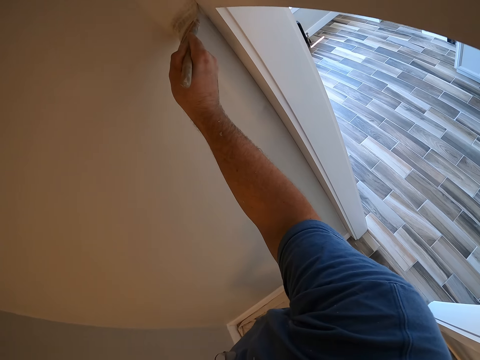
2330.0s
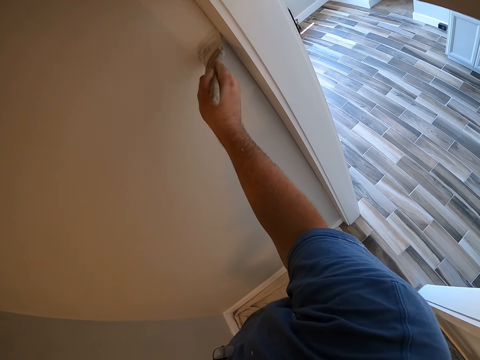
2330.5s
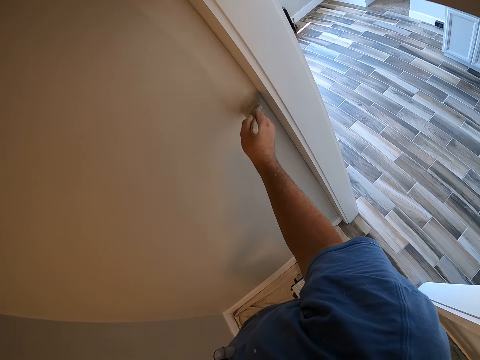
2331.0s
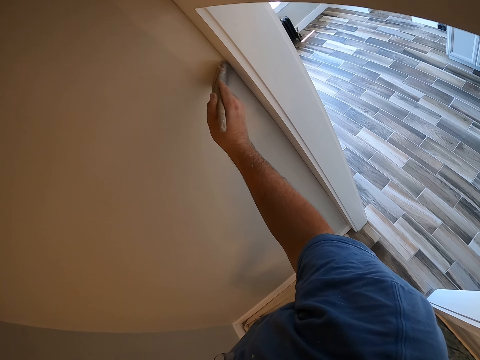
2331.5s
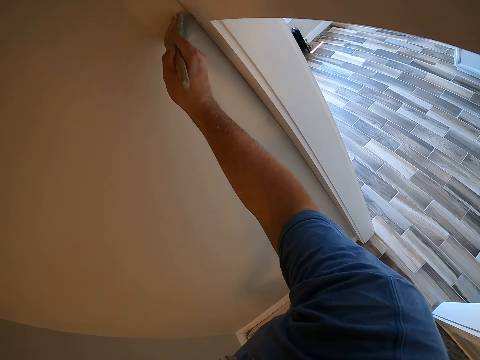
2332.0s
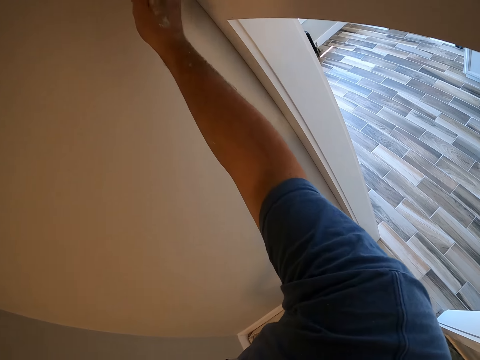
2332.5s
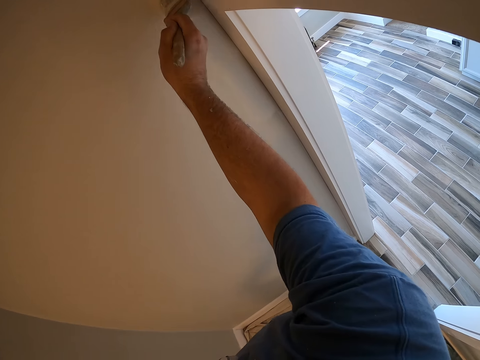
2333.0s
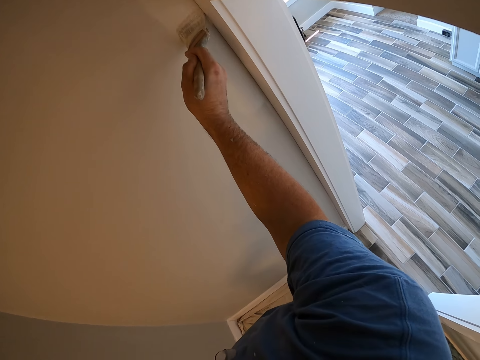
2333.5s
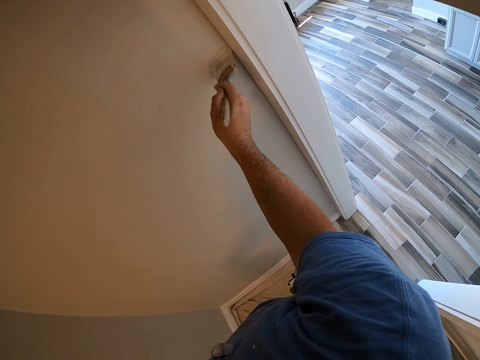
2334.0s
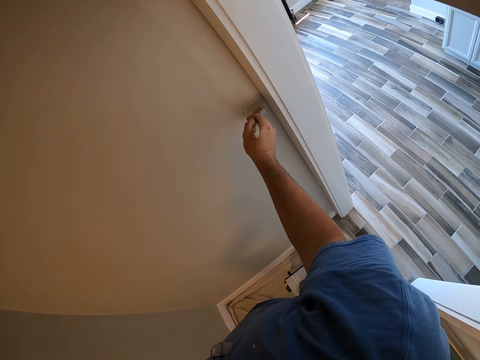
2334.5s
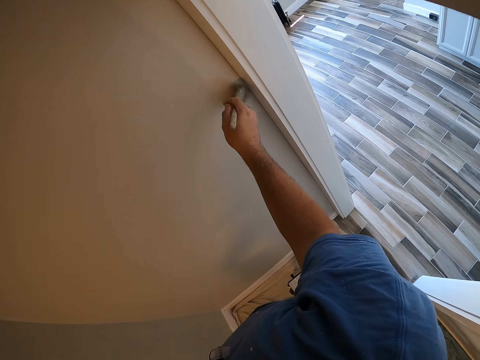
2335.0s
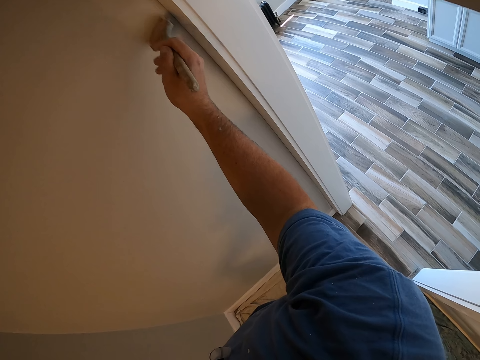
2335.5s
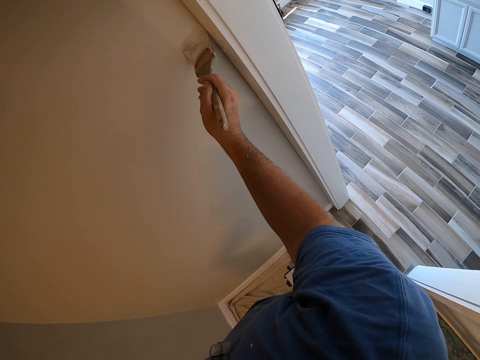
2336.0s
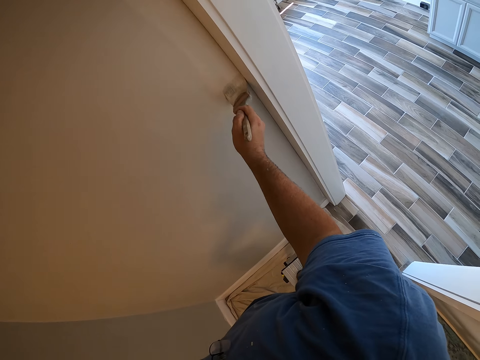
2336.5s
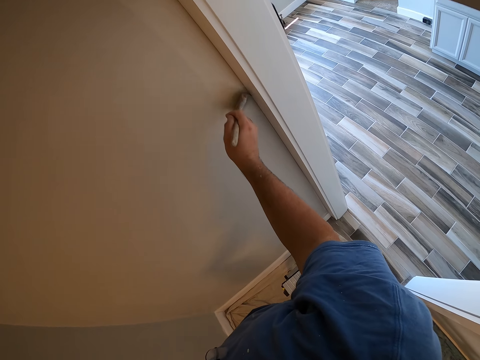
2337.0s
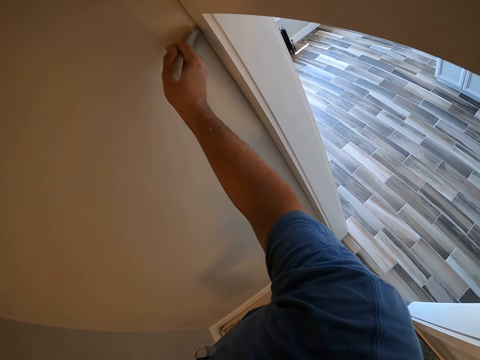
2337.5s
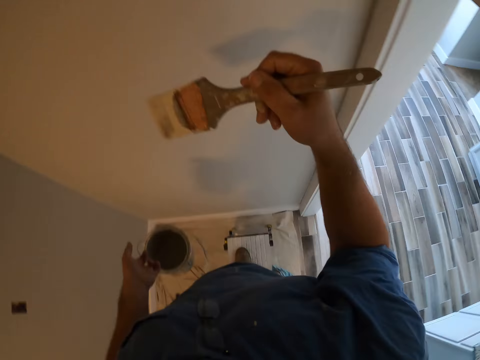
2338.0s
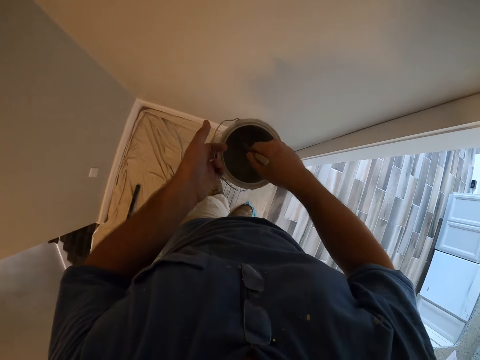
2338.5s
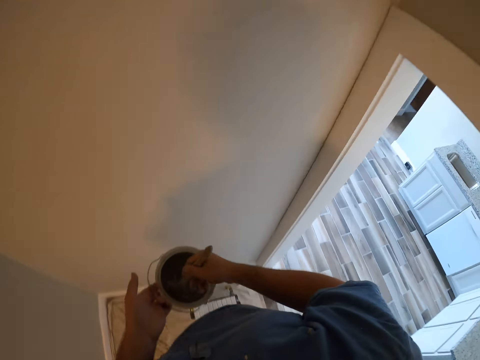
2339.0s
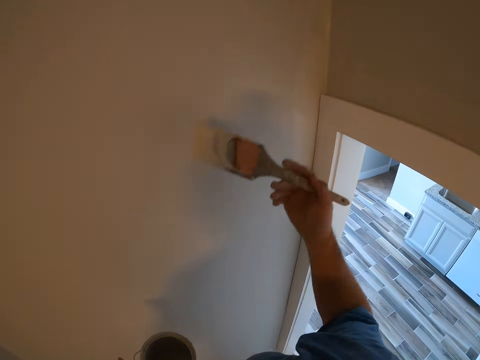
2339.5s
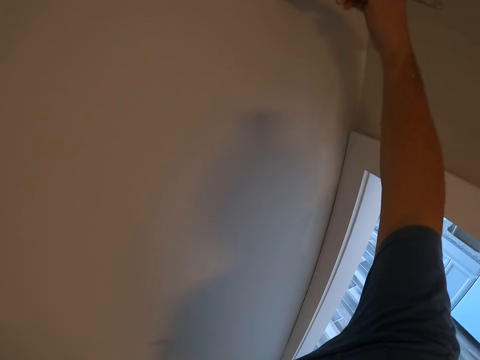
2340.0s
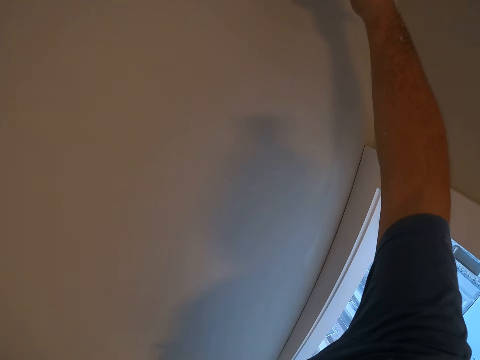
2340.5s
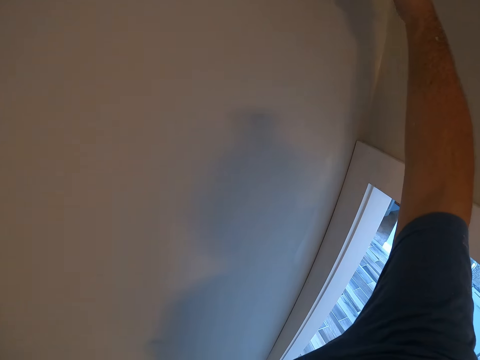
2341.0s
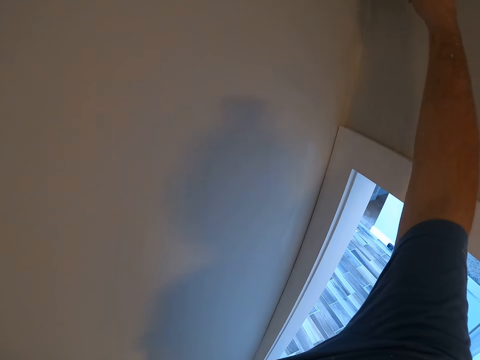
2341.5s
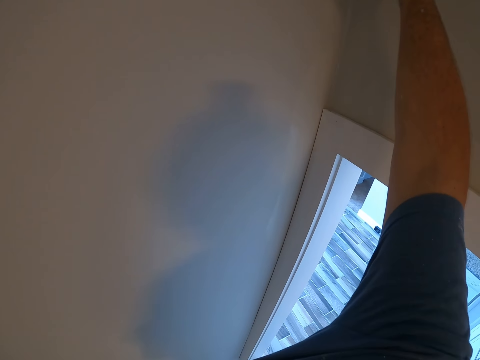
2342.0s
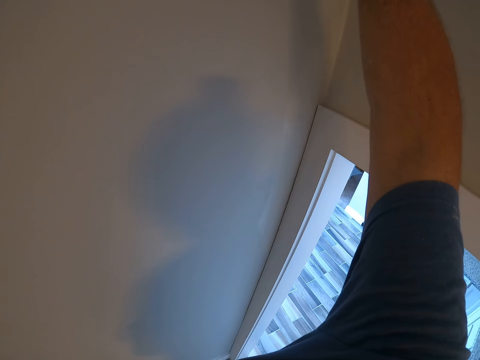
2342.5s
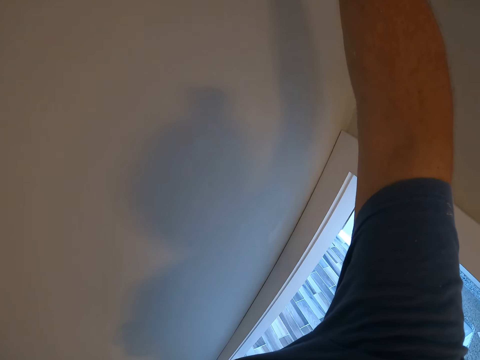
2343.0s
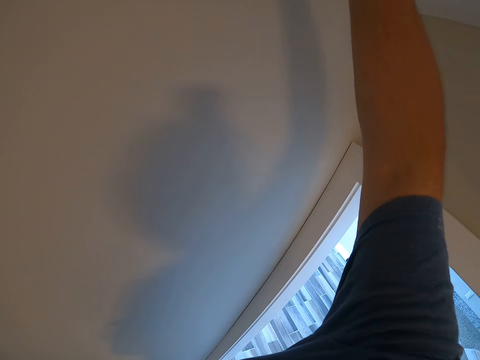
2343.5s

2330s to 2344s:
The camera wearer gets more paint from the paint container. They paint the wall with the paint brush.

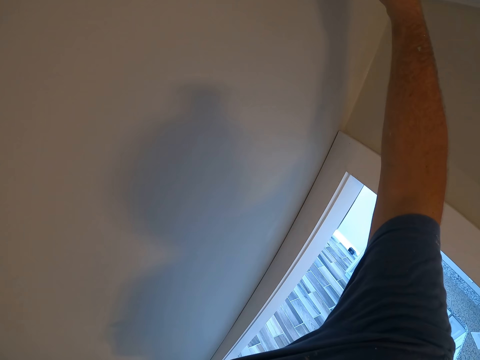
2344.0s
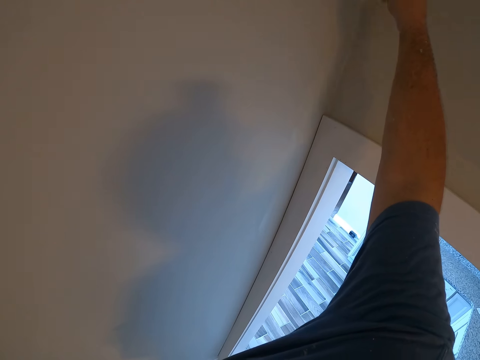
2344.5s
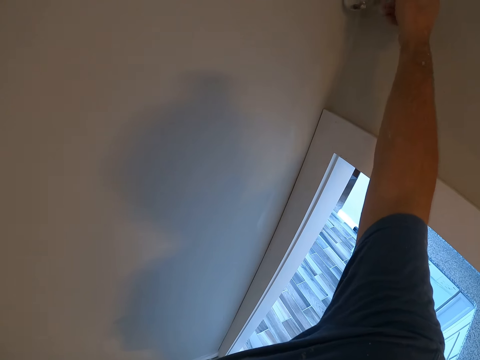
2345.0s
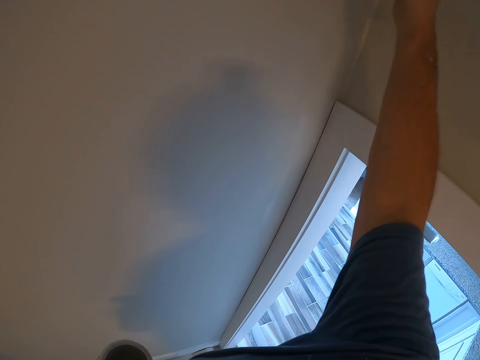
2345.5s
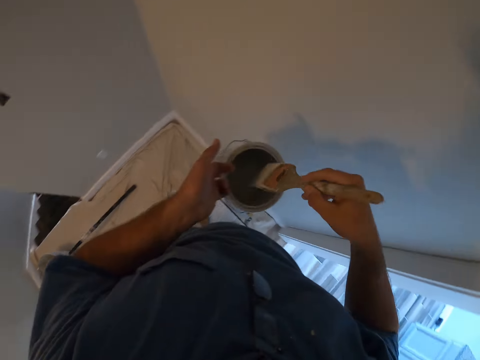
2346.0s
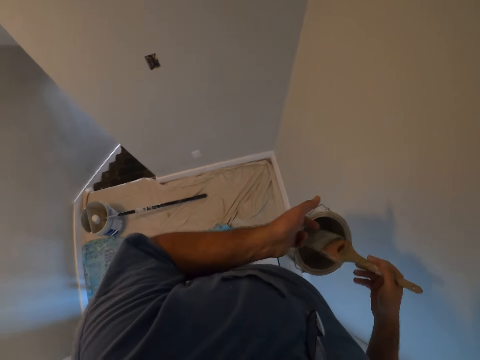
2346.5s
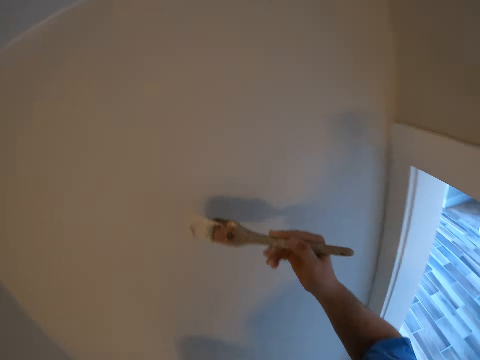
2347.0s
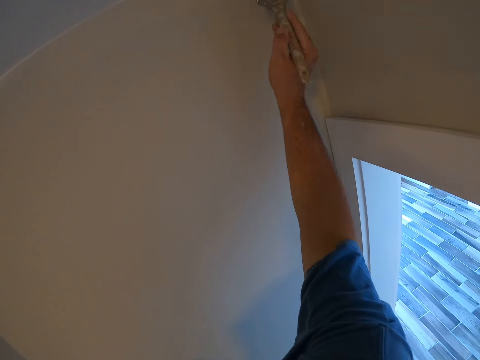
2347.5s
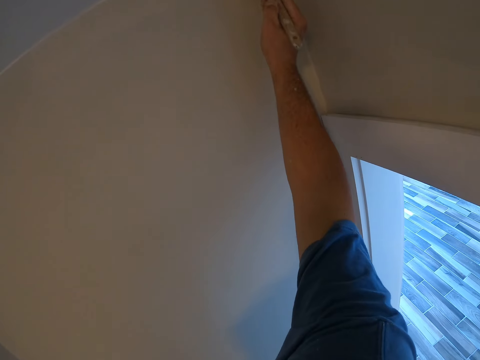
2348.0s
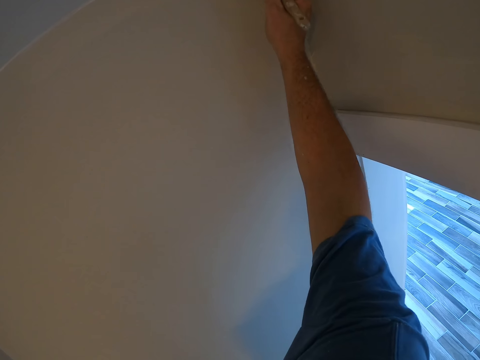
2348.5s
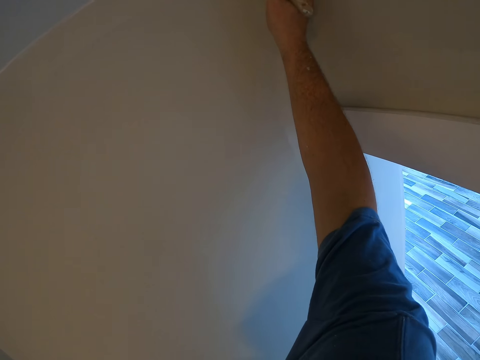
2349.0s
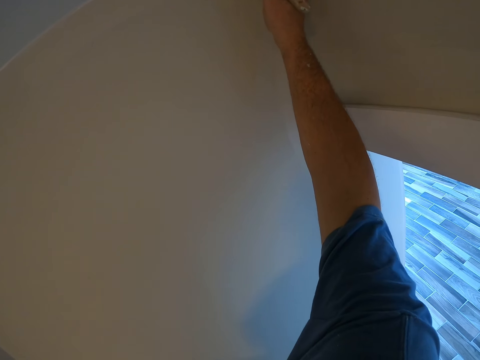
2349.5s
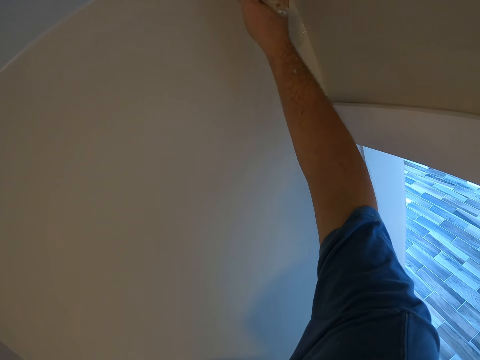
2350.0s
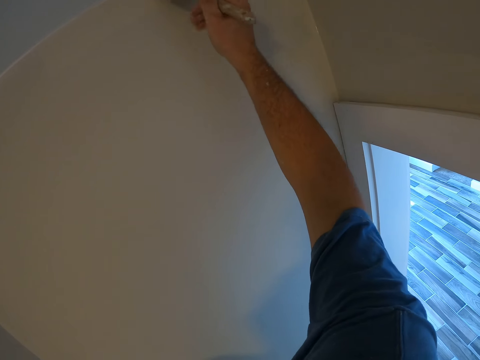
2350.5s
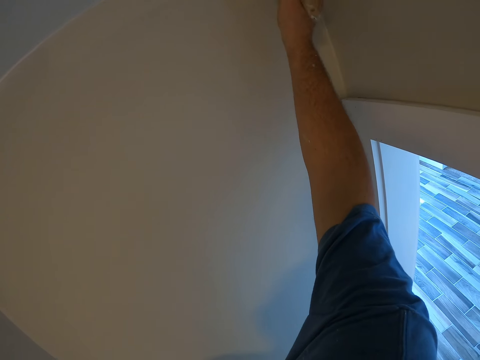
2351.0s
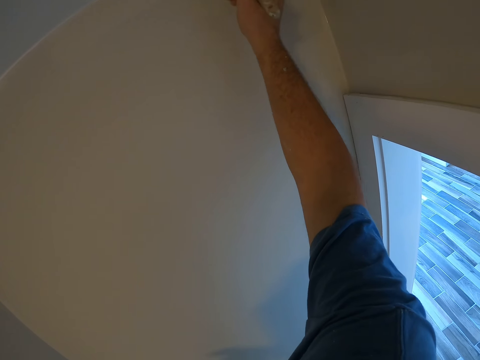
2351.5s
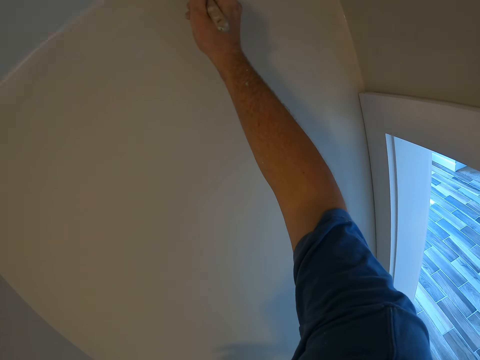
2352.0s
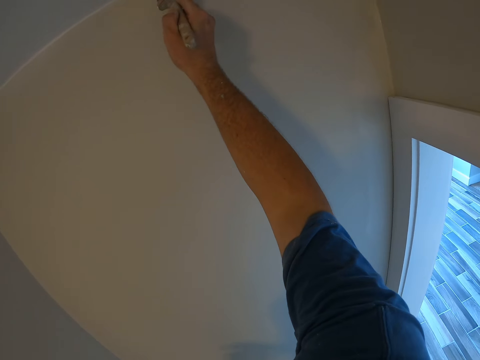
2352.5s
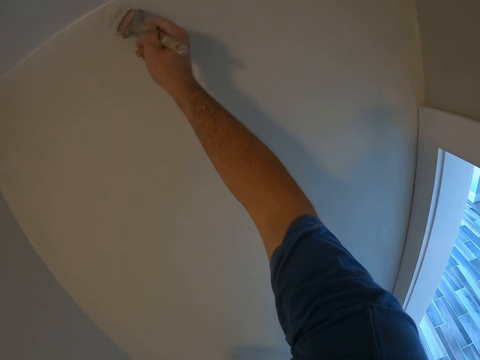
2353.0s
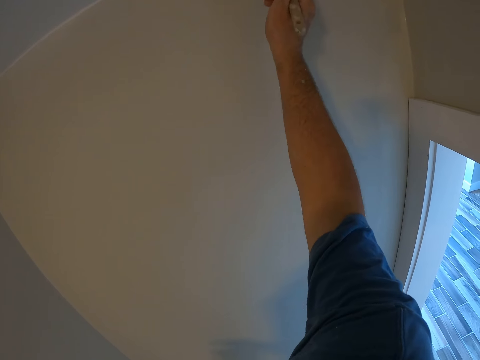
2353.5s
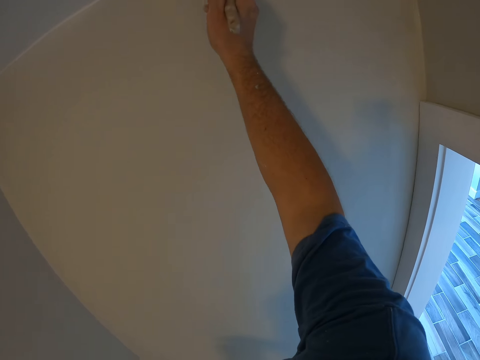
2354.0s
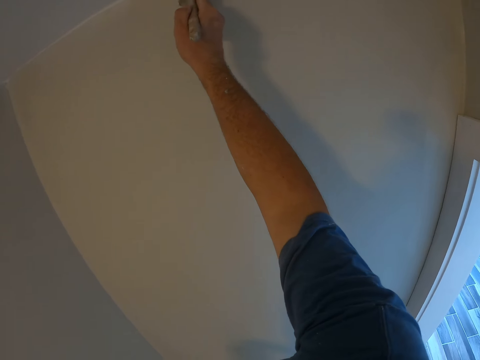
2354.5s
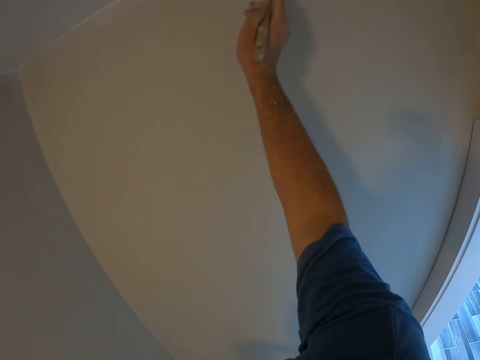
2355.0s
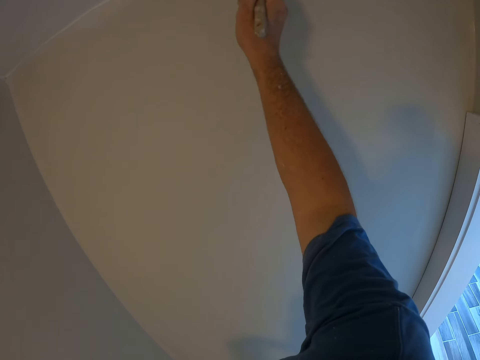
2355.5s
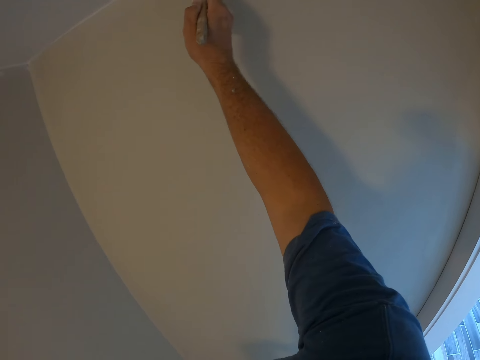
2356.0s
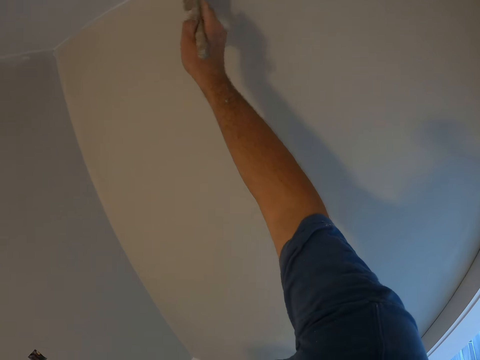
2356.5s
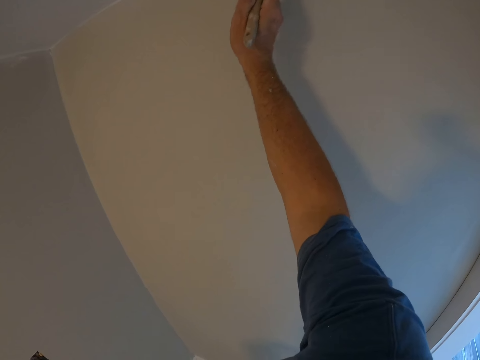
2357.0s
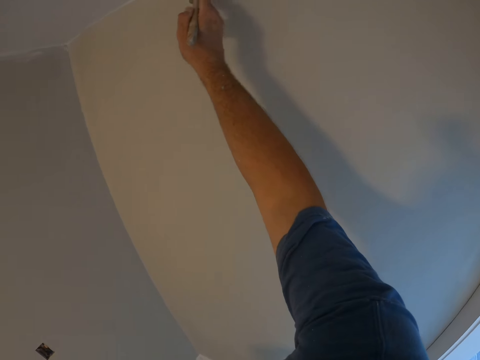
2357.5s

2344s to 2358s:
The camera wearer gets more paint from the paint container. They paint the wall with the paint brush.
